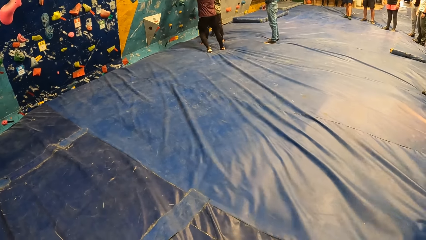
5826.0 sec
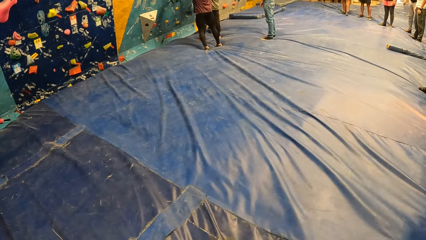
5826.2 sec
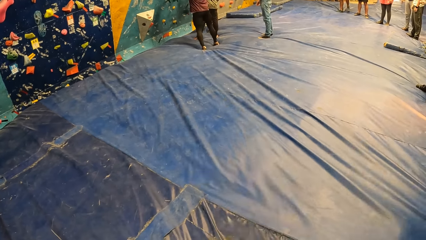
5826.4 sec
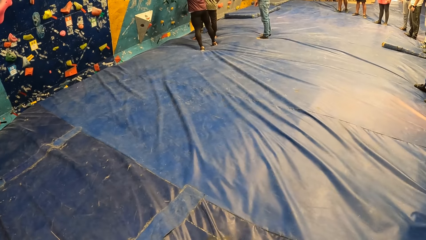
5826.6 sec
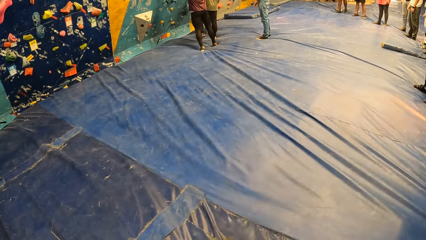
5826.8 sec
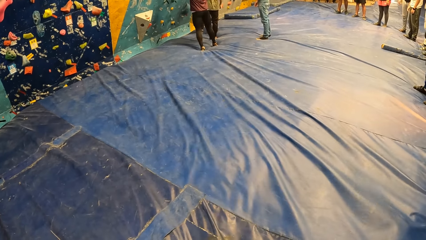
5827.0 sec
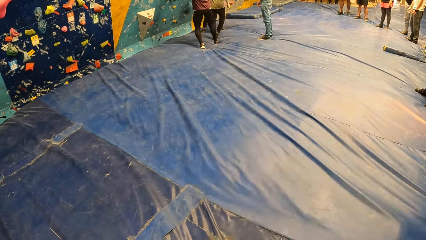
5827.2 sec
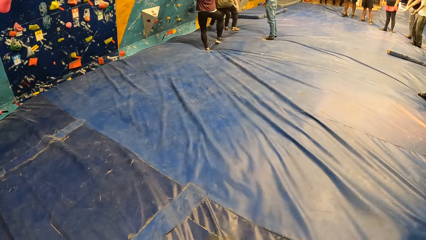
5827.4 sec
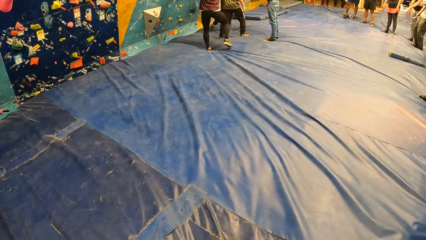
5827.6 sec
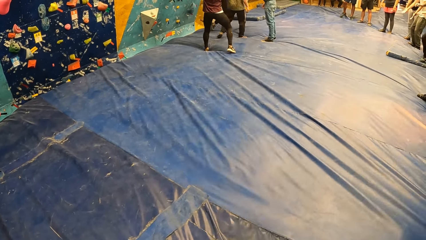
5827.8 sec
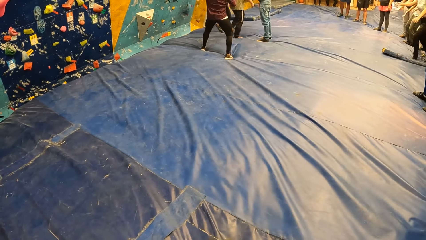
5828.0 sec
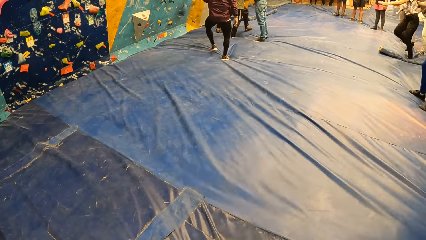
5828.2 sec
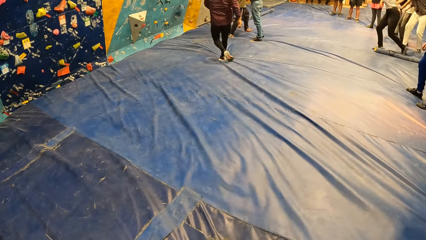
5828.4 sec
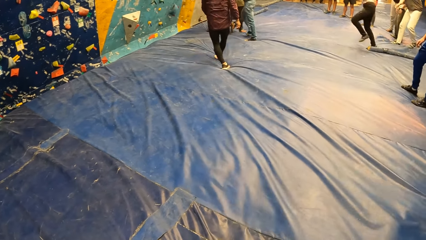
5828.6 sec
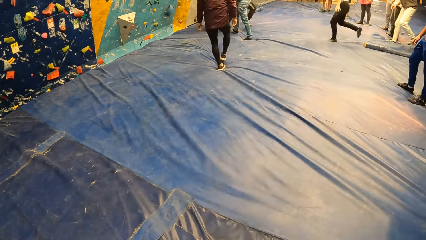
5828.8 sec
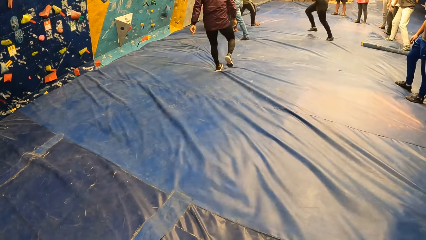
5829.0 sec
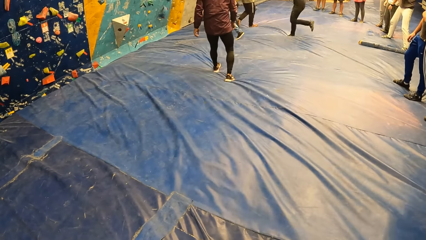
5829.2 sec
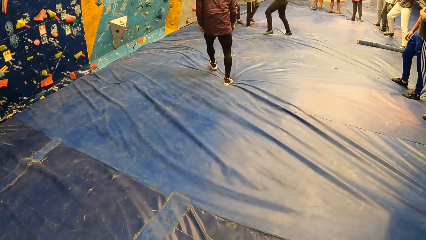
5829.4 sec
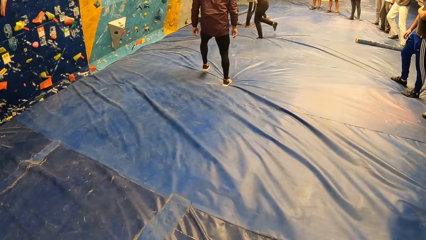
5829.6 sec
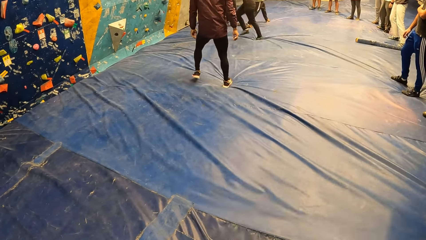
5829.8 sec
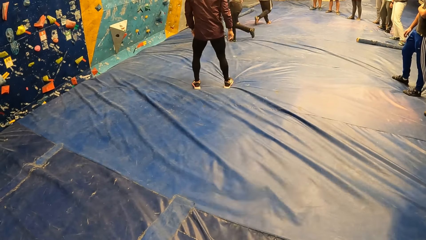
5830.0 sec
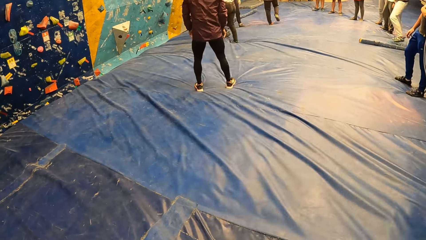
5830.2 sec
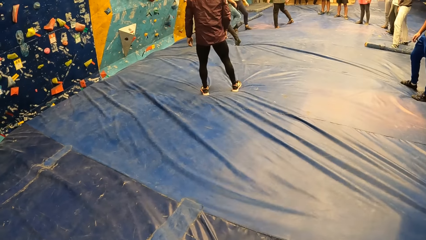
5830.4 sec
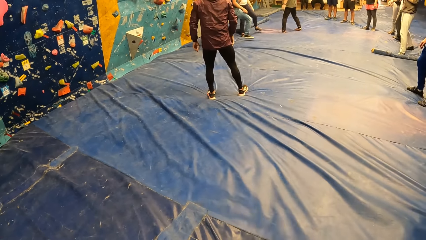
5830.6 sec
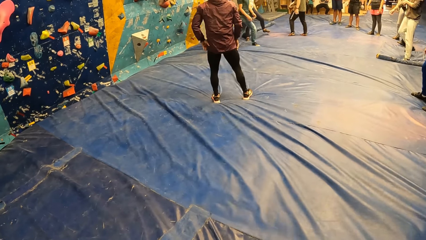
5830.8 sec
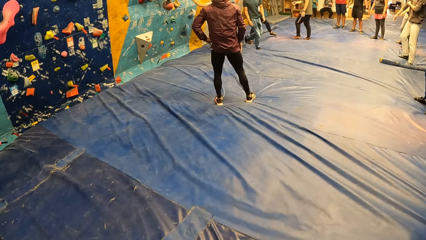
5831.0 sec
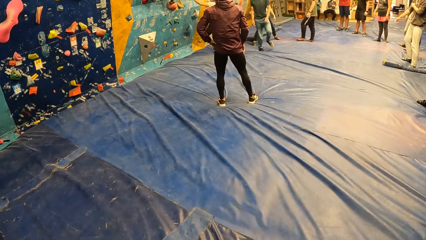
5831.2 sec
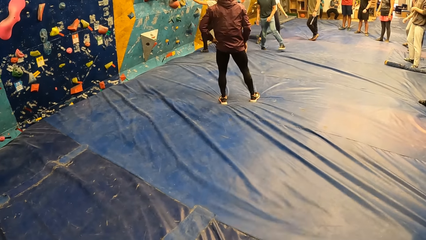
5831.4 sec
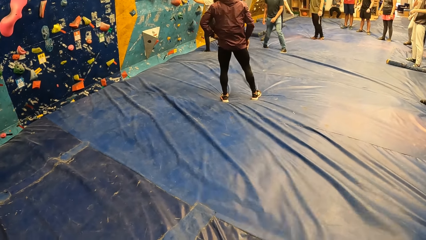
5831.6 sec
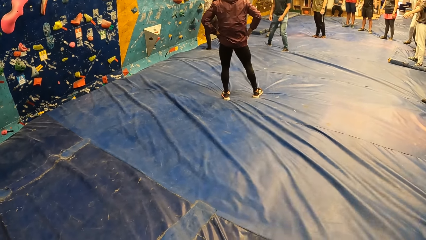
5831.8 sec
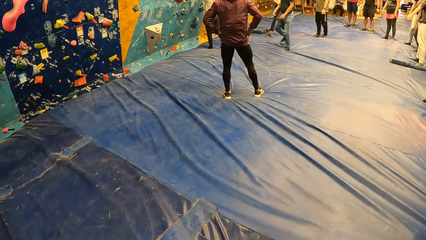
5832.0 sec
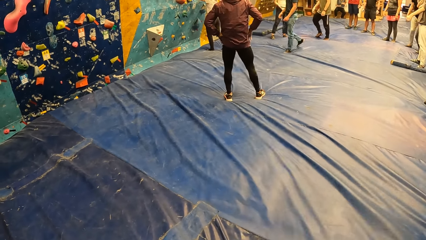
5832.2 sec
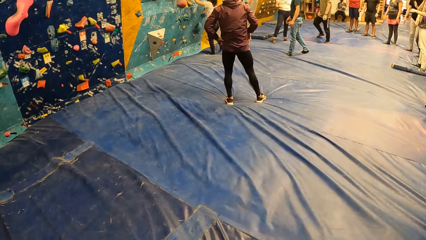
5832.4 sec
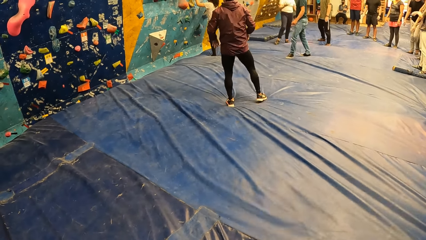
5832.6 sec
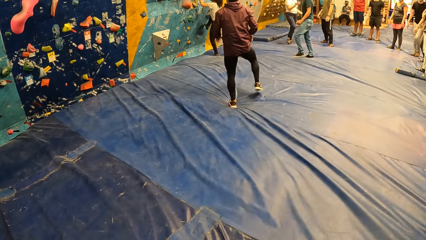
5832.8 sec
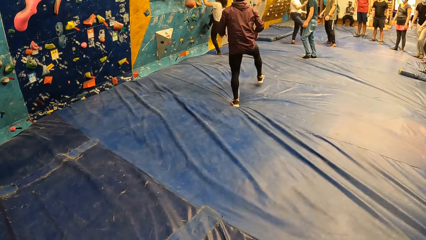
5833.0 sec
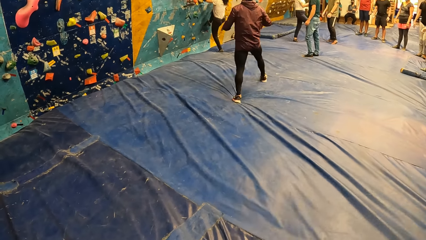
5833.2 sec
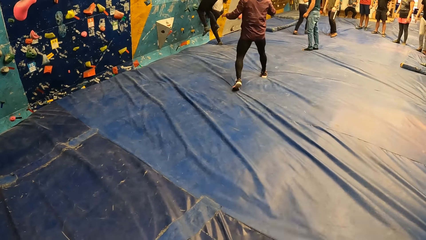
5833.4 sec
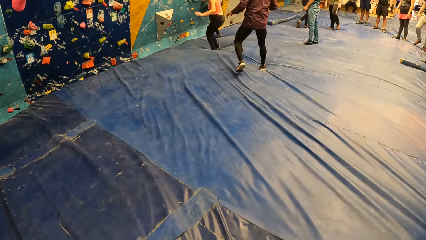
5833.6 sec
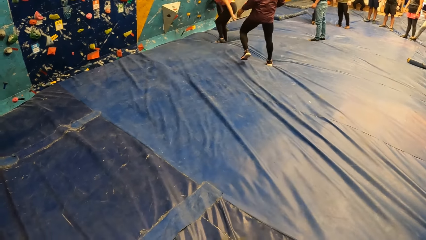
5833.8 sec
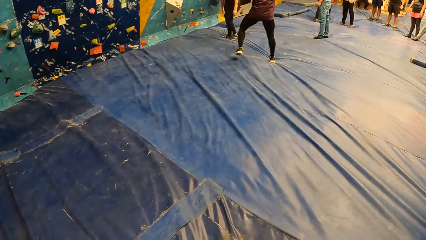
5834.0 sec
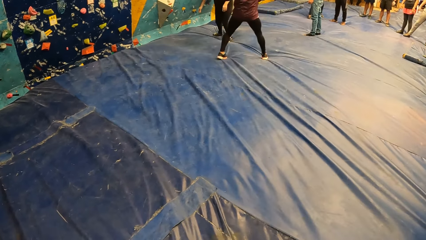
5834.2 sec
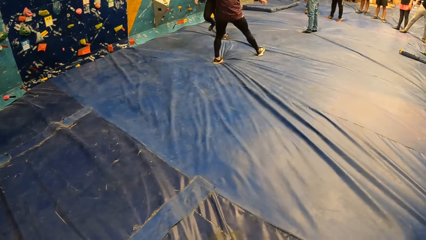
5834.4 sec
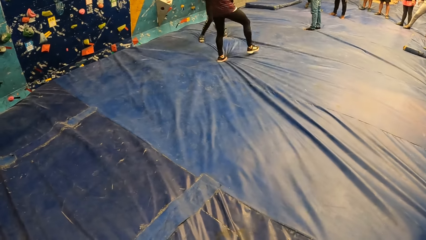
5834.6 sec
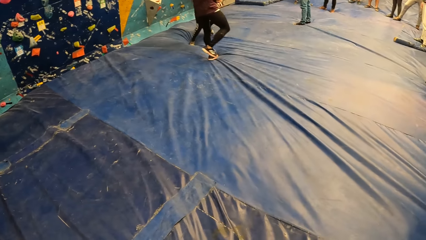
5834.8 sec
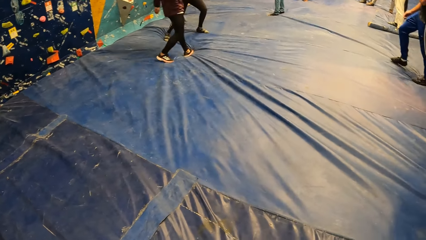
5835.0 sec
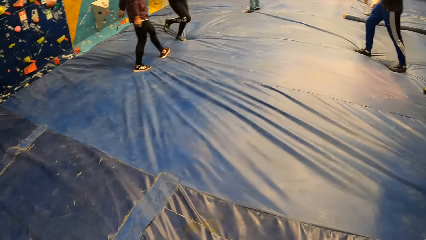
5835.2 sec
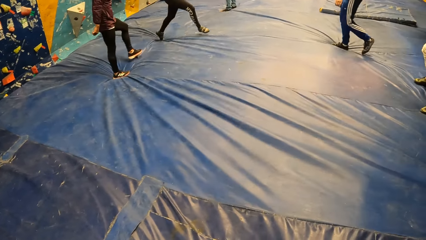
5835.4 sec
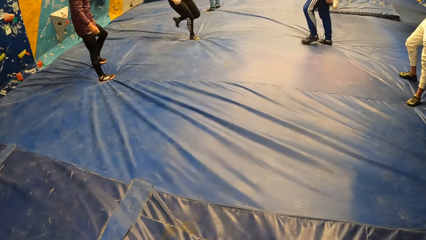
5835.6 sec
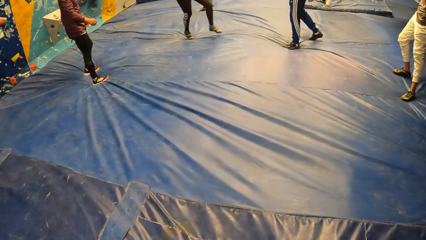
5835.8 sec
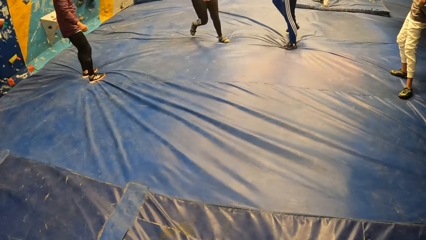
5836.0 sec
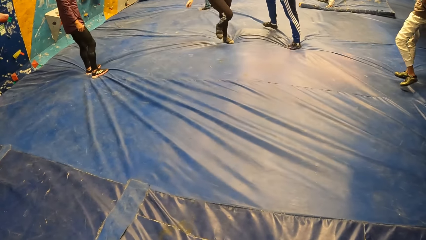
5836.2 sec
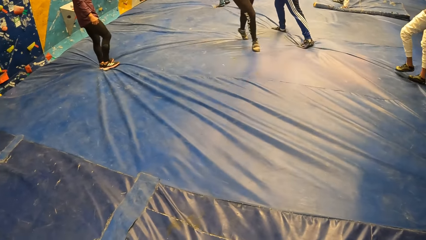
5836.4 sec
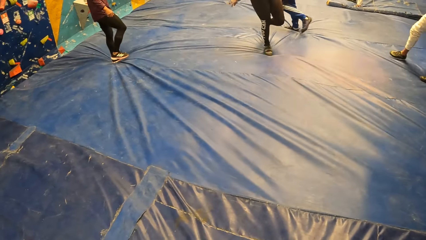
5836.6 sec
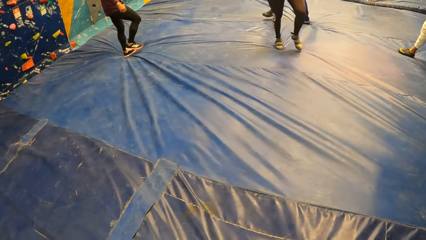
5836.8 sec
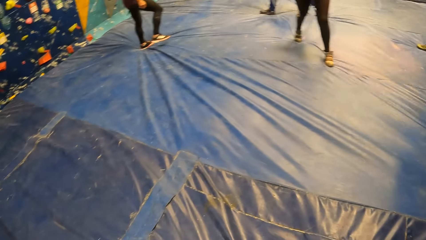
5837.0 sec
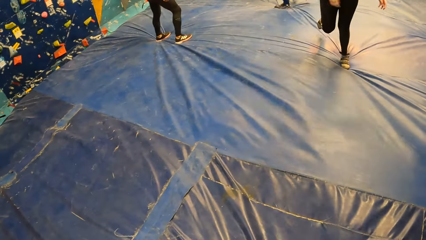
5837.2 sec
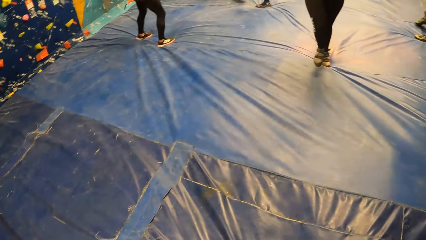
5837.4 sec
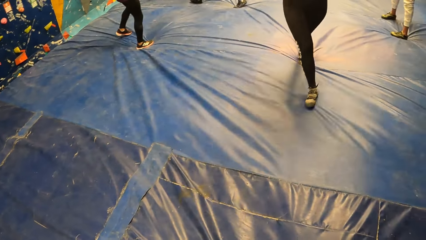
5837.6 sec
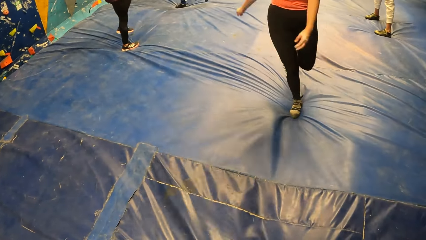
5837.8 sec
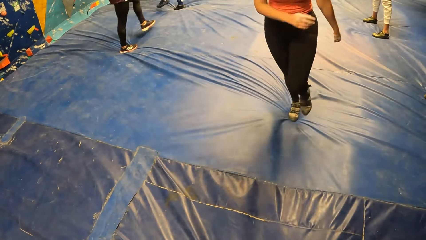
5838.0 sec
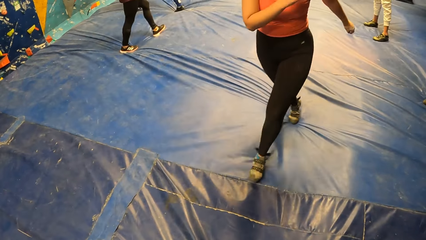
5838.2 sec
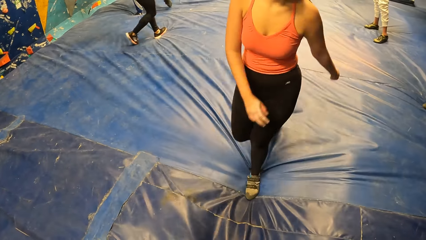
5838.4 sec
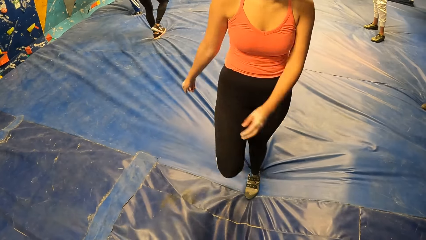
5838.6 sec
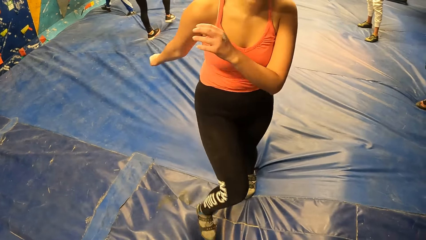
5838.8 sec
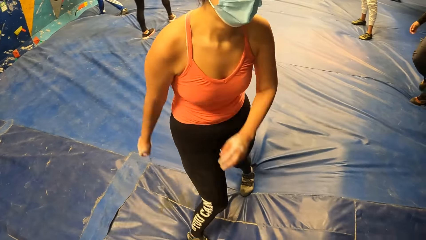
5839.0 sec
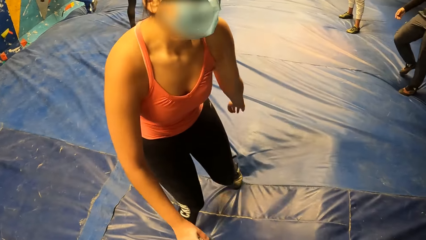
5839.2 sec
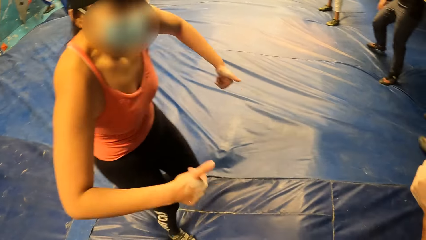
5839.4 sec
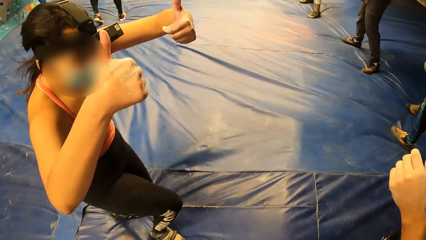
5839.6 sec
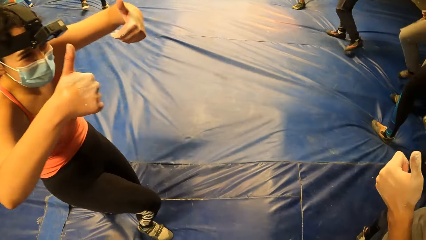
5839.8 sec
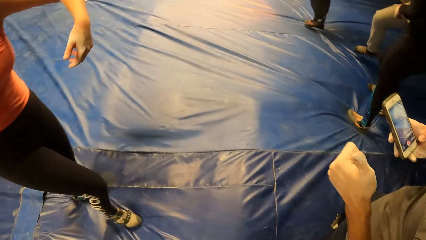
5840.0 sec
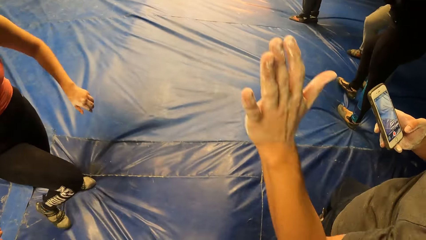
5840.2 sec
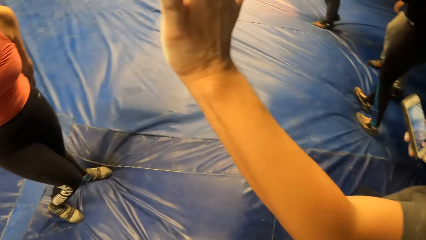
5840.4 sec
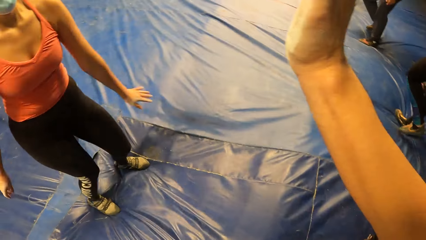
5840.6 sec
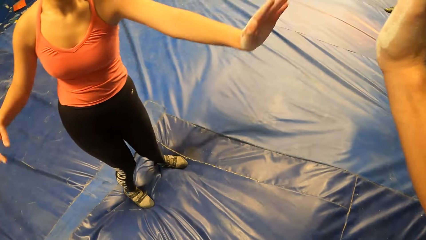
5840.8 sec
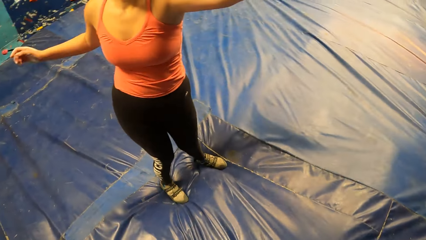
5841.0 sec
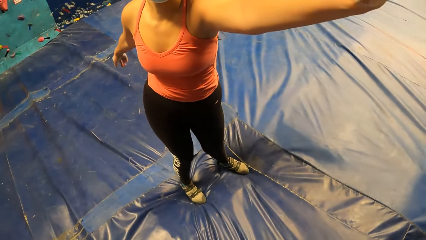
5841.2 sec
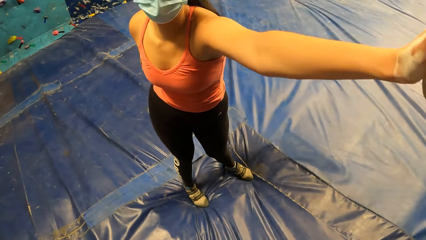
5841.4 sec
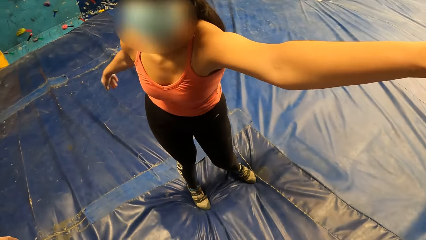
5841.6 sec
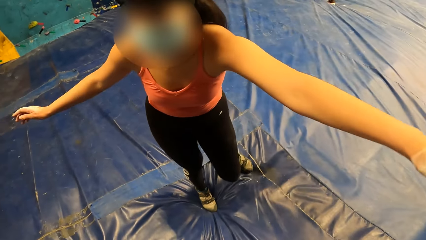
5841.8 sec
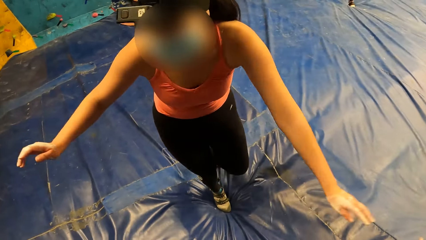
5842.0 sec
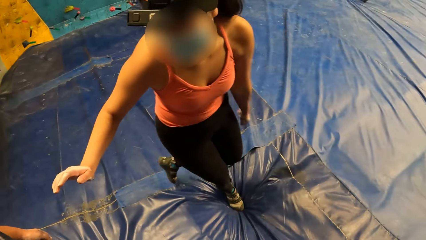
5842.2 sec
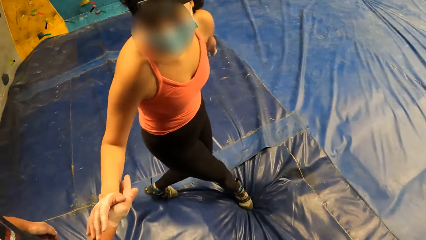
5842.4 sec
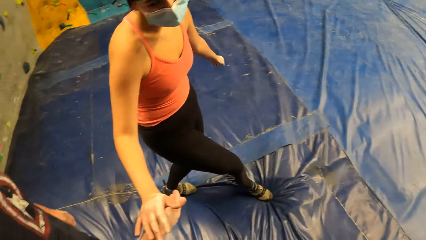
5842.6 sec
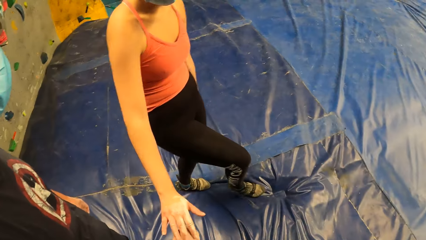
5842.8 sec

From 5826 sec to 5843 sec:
A man moves backwards from the wall. A woman runs towards the wall. Another woman jumps down. The man moves to the other woman. The other woman walks towards the camera wearer. She thumbs up to the colleagues.
